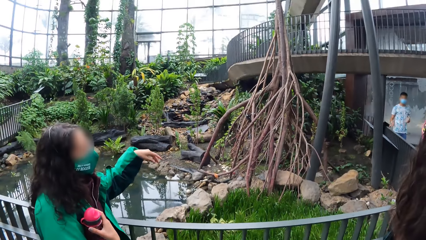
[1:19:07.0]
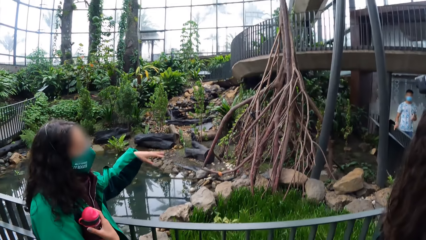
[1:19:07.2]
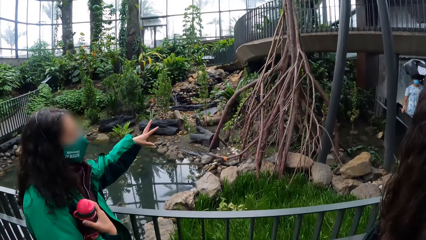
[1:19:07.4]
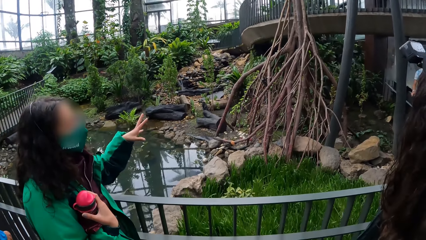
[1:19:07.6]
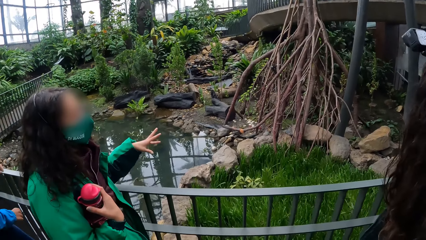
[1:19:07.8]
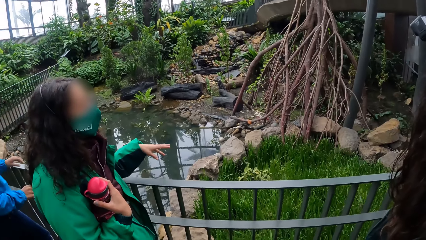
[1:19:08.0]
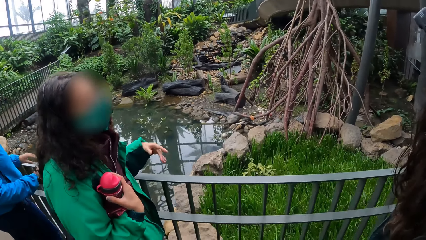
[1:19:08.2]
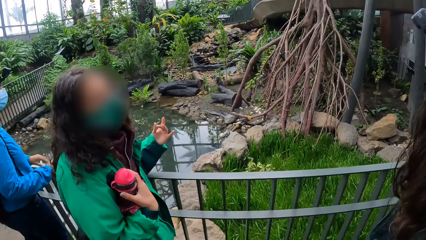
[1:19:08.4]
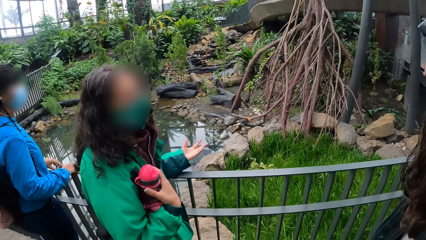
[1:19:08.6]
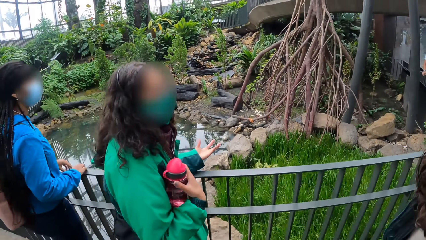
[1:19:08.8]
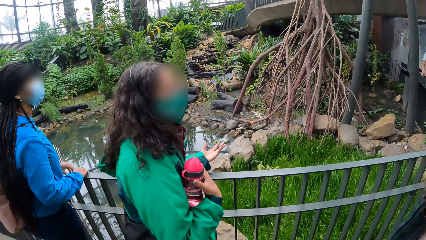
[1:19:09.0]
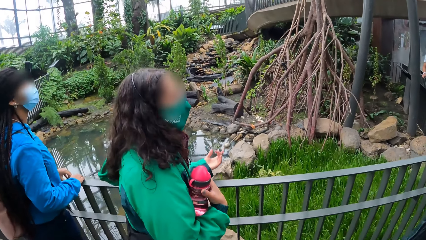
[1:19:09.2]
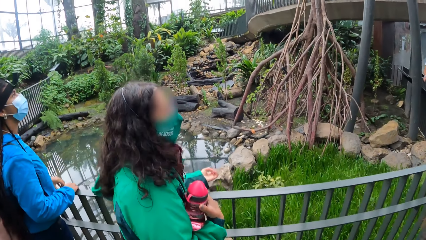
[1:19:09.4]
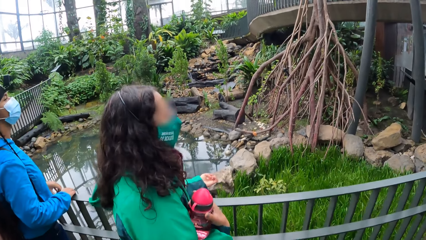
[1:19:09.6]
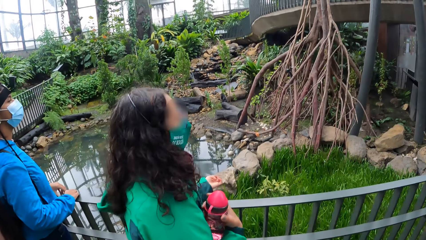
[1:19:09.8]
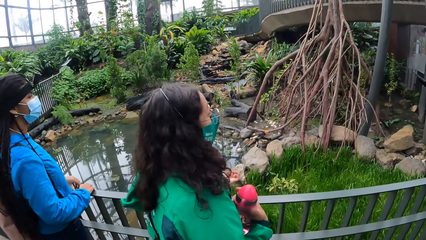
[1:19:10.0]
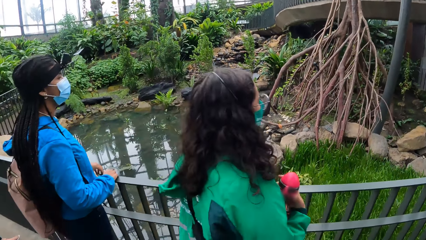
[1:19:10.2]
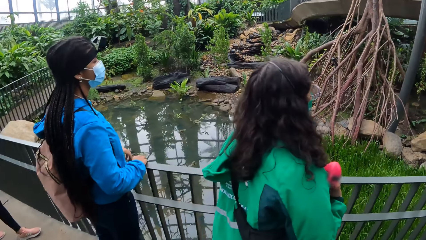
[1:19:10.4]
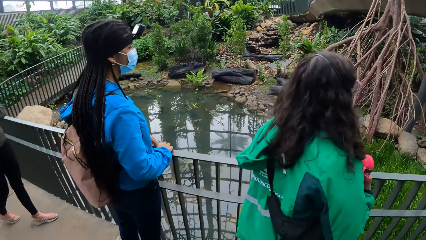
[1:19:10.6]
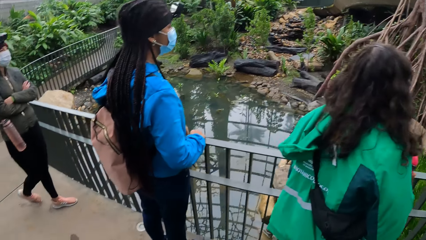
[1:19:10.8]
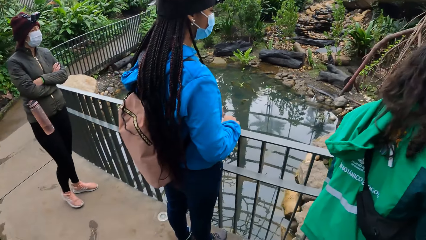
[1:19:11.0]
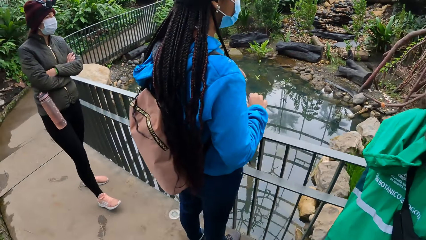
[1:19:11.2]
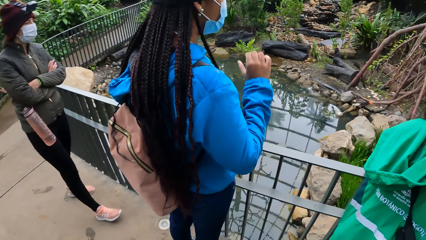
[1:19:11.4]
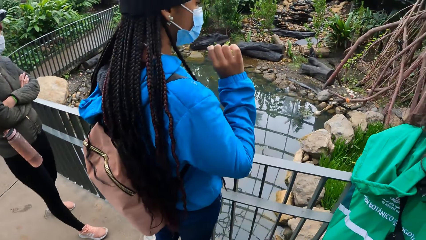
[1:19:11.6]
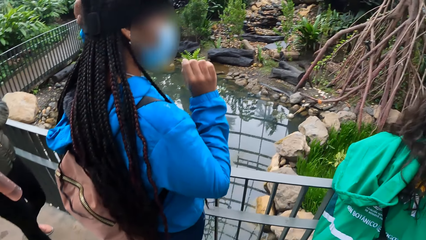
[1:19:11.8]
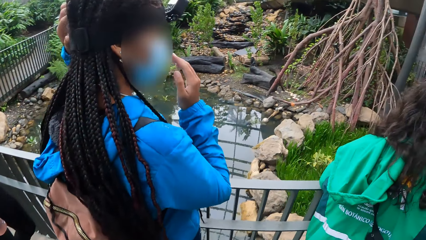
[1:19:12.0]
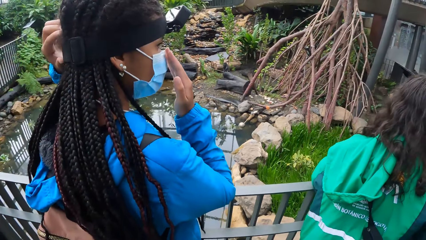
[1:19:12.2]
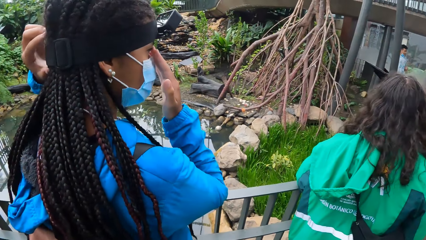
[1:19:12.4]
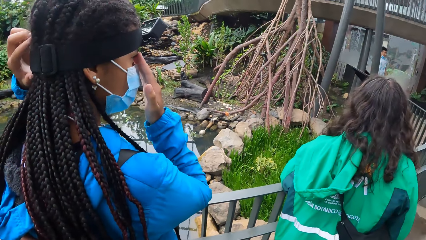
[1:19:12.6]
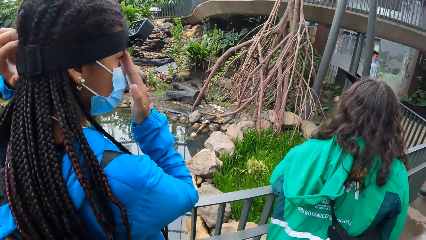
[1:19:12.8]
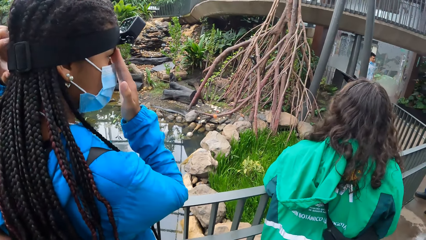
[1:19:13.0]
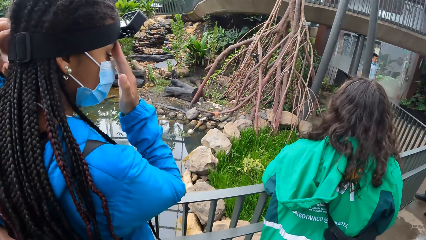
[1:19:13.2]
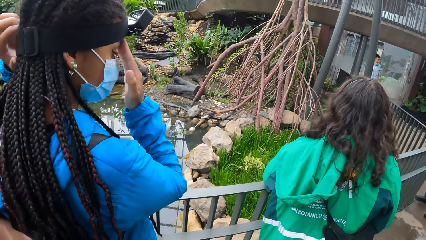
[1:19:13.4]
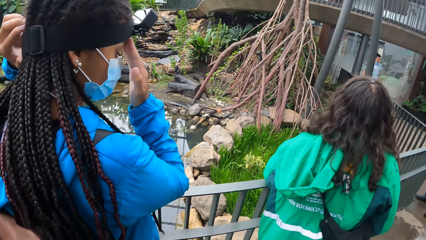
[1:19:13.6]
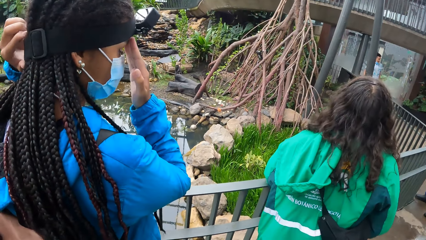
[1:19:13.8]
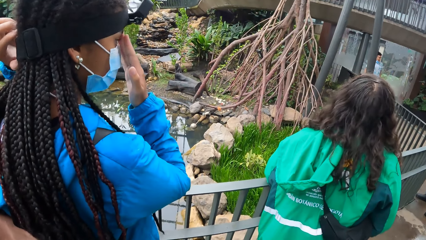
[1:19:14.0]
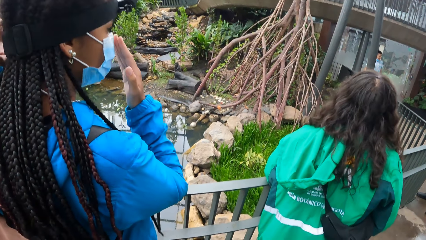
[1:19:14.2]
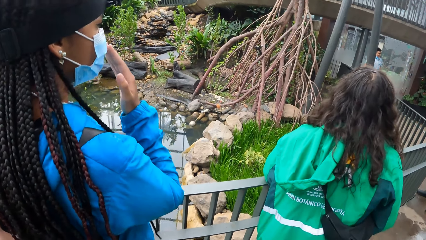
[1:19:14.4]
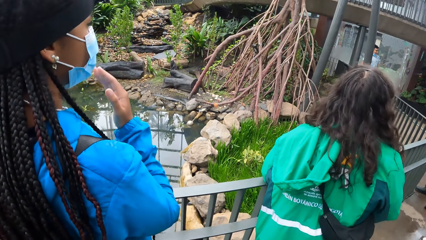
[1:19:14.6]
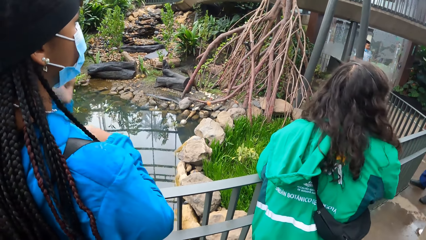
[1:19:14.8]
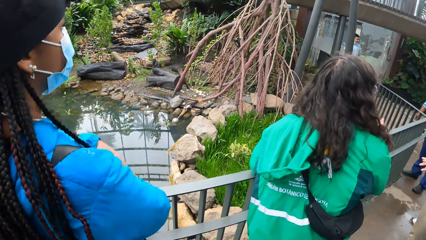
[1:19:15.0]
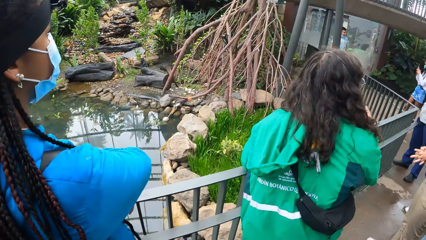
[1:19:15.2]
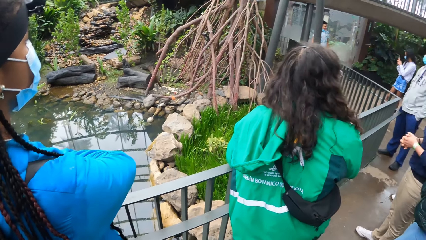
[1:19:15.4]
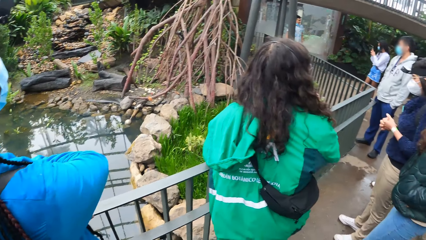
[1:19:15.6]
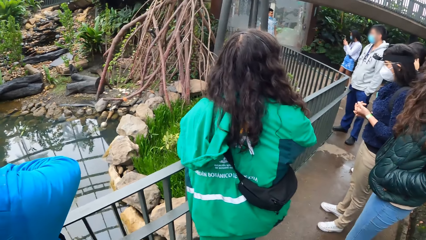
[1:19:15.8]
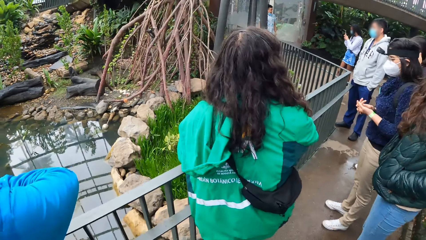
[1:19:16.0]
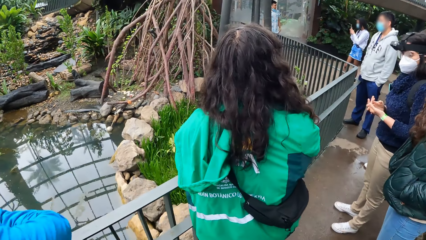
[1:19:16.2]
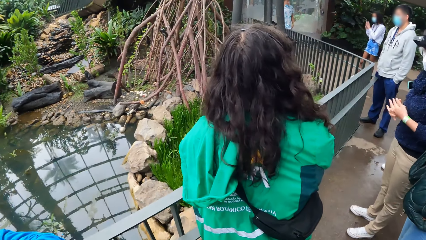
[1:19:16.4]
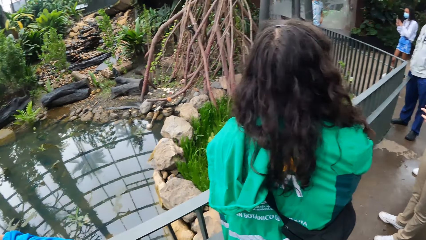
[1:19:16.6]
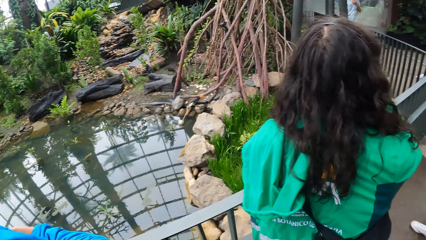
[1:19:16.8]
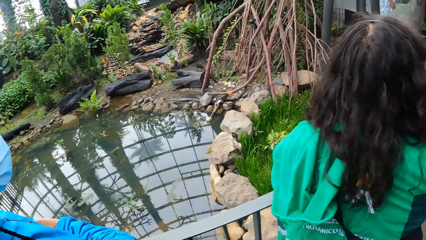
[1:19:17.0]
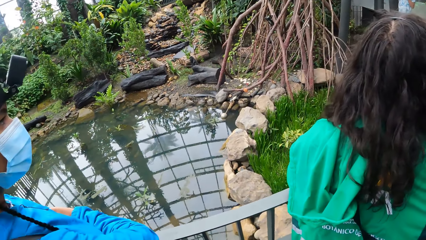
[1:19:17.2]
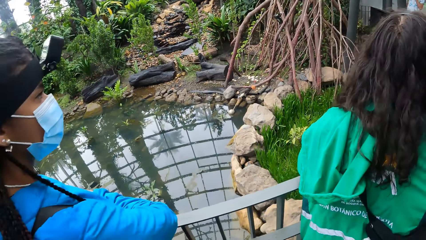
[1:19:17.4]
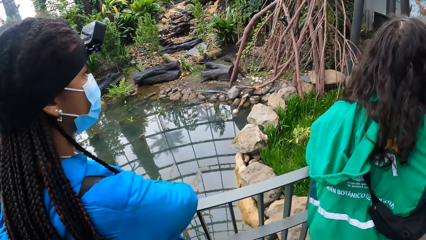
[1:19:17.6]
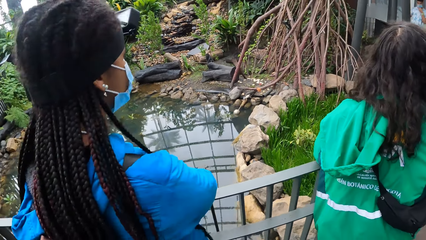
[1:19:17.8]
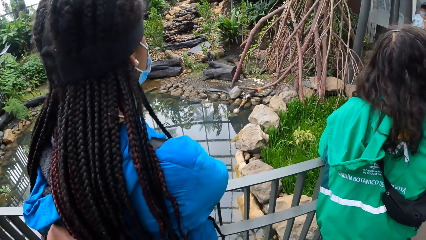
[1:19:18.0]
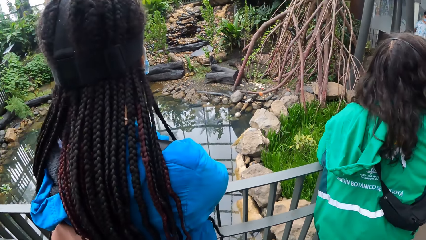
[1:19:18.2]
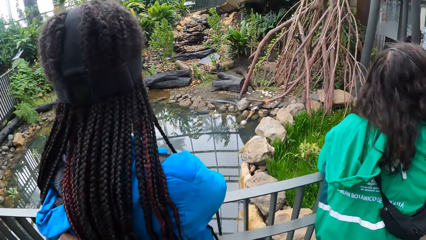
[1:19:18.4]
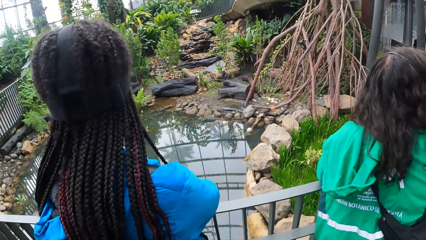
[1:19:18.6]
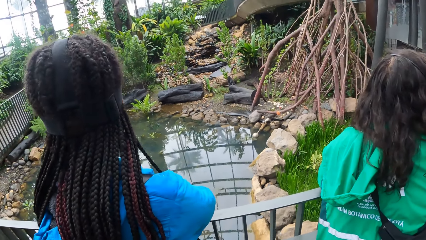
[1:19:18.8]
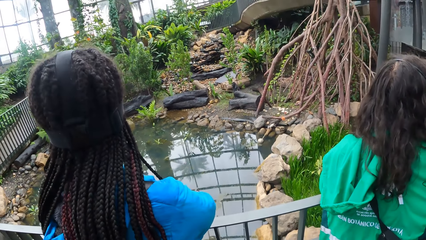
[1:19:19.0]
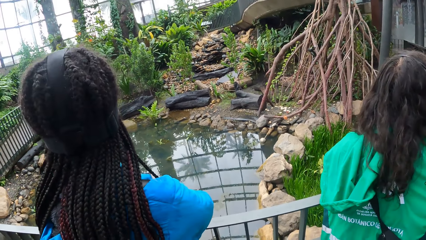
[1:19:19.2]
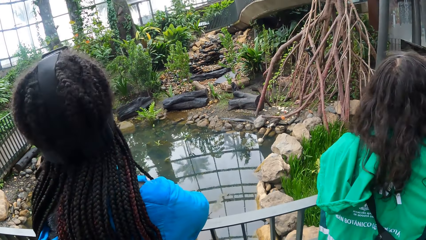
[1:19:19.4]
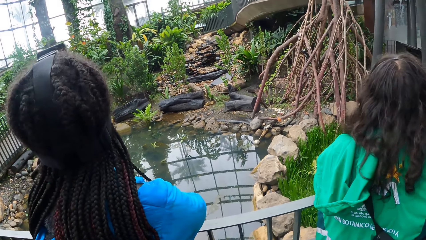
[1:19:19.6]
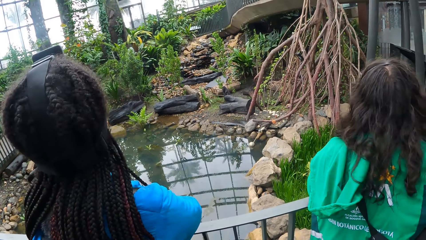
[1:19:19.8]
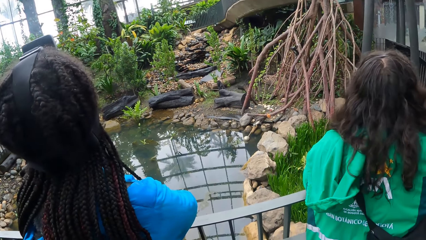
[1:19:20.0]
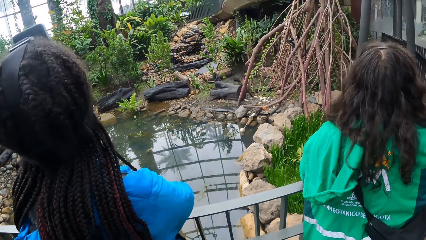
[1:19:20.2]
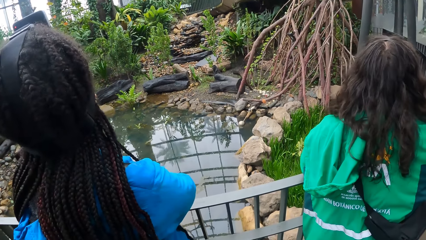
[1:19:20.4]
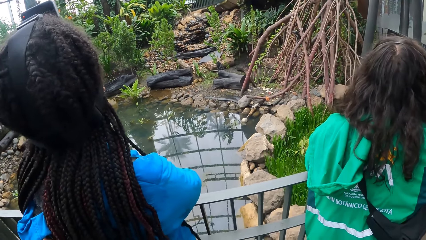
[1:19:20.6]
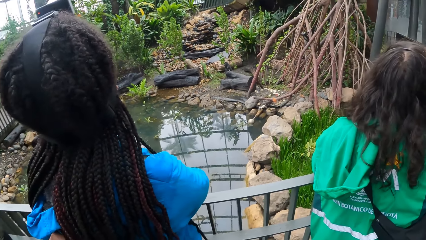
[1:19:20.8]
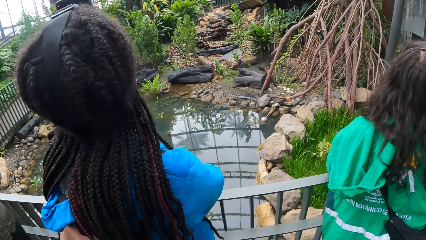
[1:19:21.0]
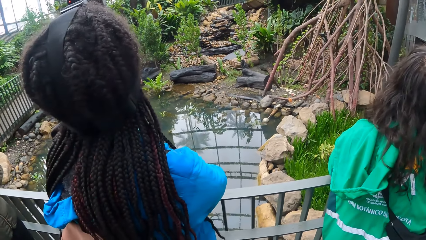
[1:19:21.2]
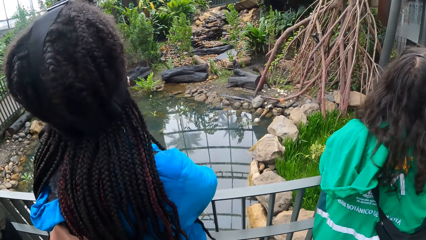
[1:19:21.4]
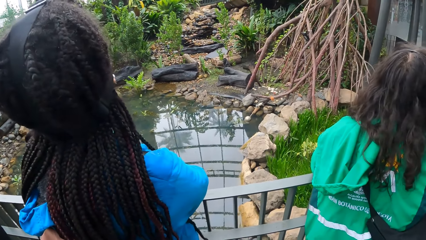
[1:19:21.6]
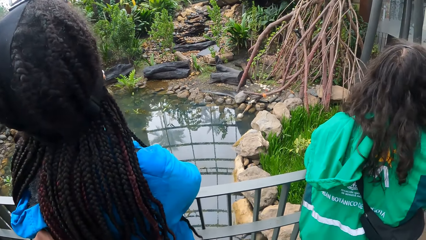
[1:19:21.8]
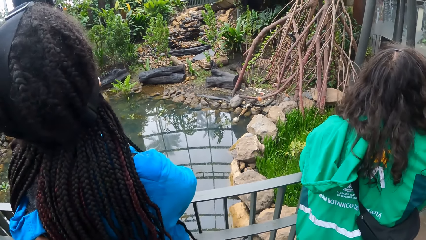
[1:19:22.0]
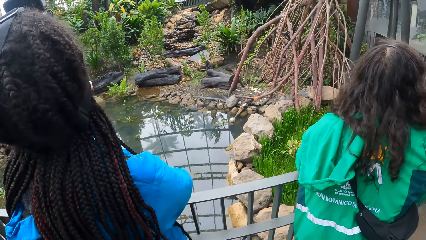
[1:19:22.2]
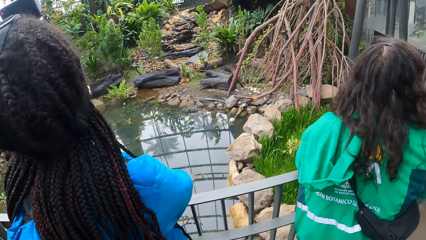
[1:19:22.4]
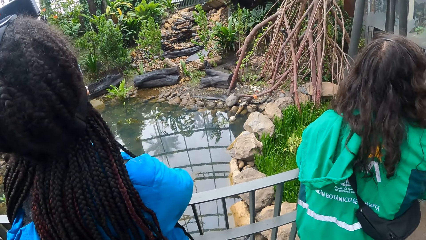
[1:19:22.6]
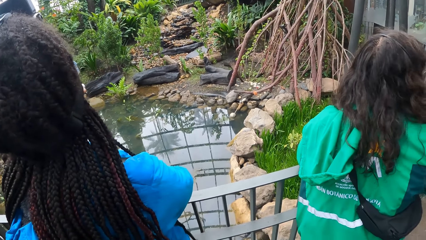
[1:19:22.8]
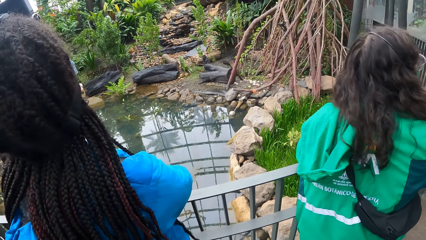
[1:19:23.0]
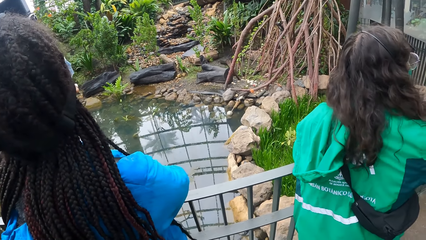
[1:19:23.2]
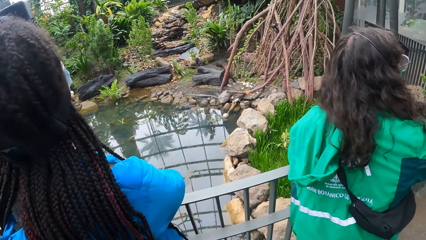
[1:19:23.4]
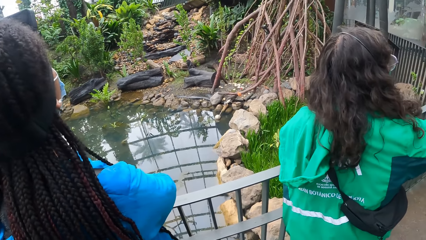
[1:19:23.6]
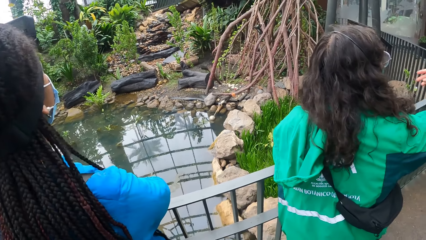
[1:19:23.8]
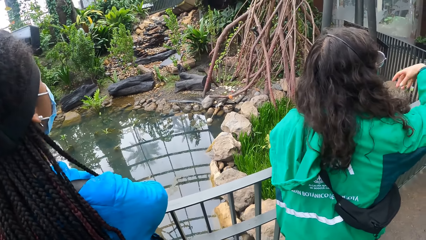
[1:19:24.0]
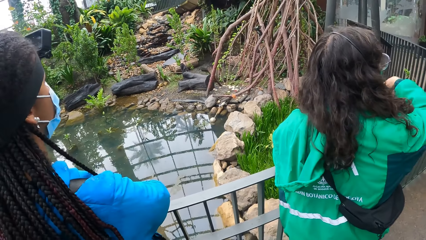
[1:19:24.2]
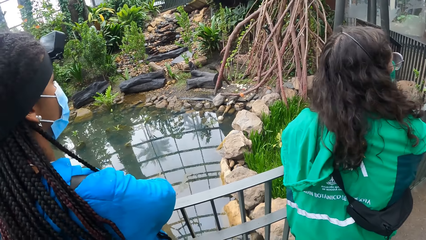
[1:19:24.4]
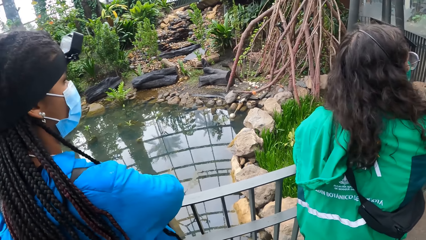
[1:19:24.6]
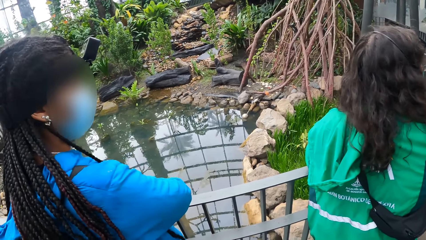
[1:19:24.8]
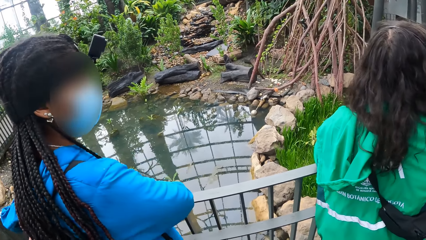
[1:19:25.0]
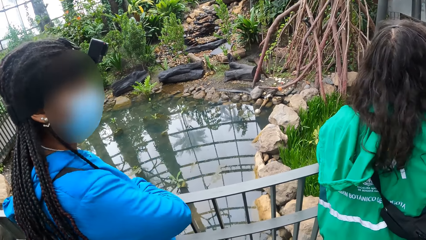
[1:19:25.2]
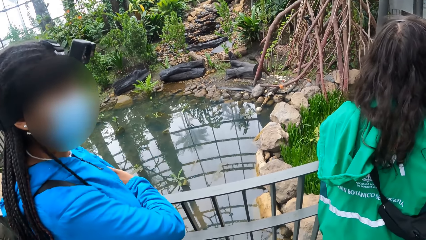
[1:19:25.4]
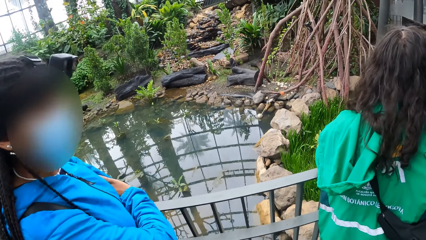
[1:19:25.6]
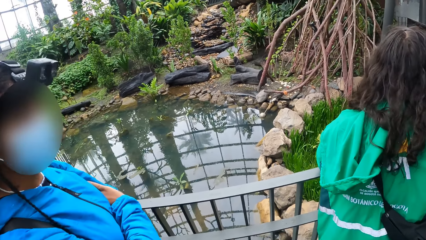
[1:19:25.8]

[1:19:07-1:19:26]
The camera wearer looks around the compound. A woman touches the iron railing with both hands. The woman converses with the team. She removes both hands from the iron railing. The camera wearer looks at the woman.
